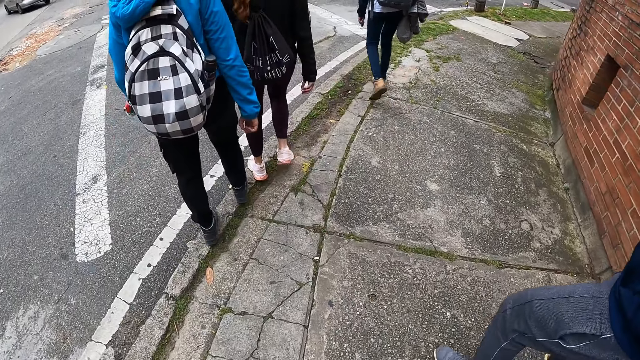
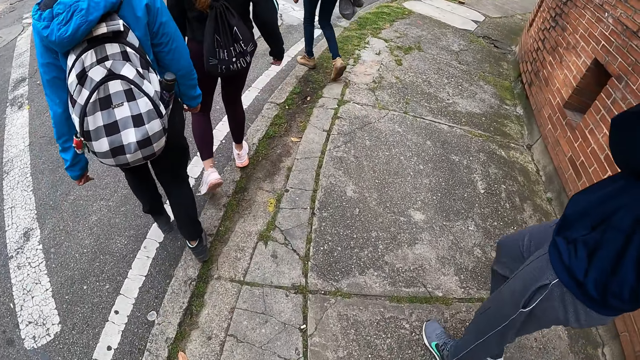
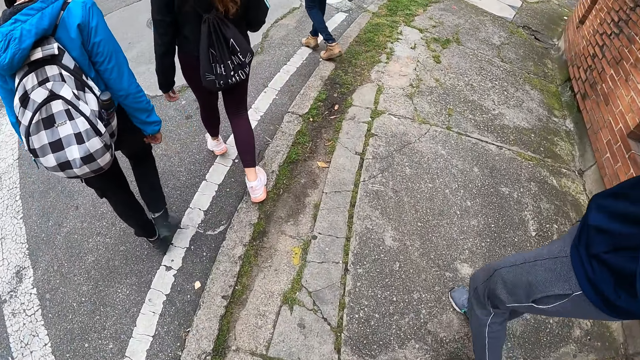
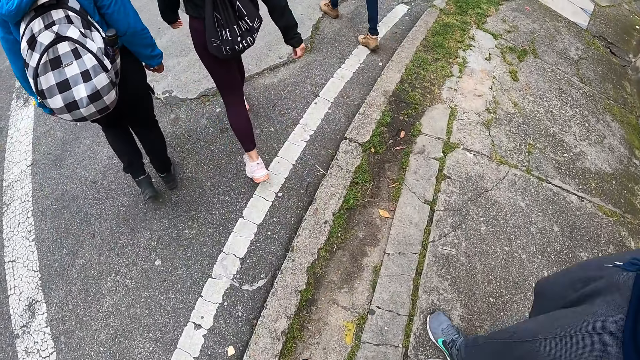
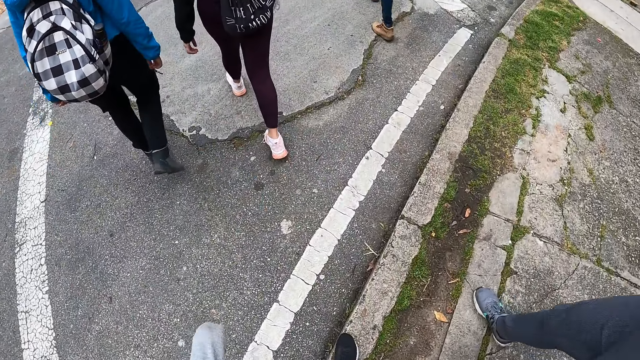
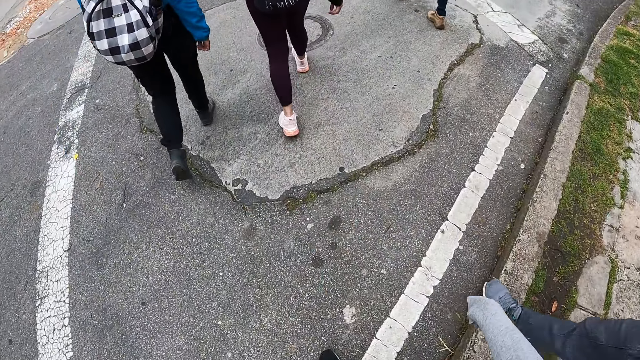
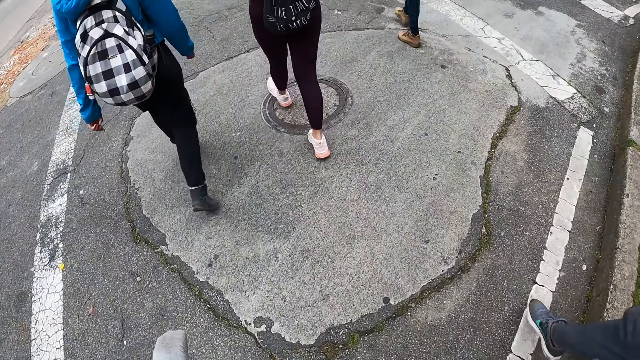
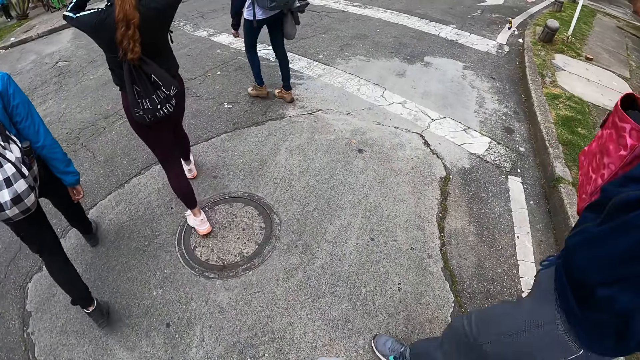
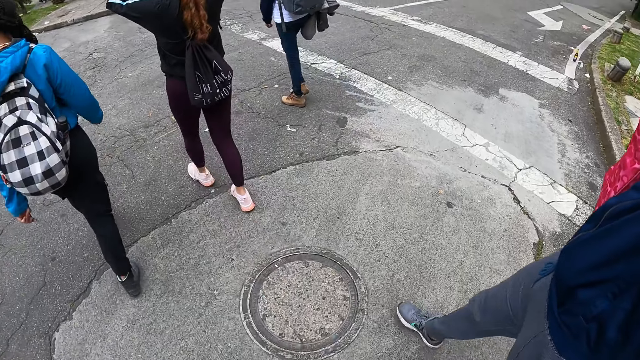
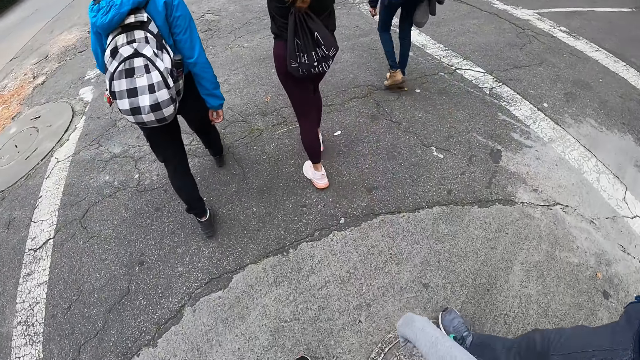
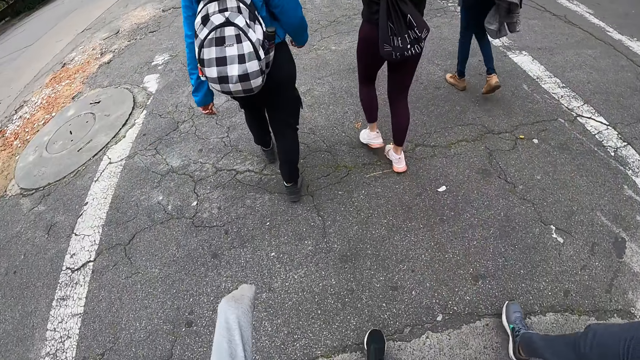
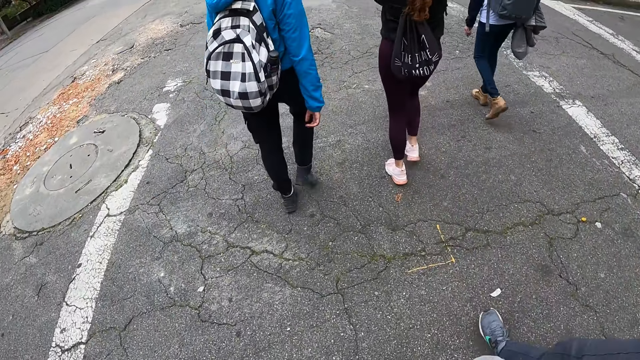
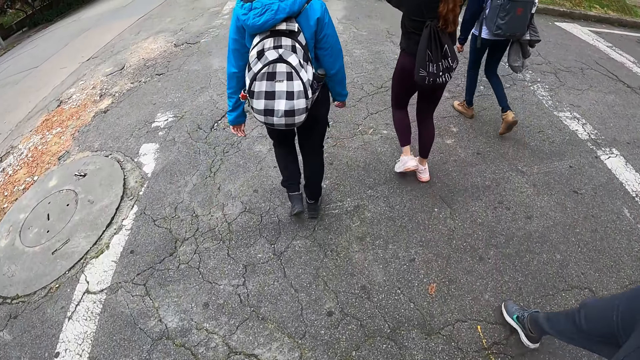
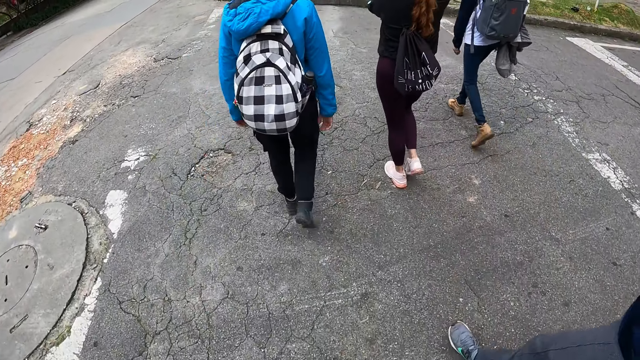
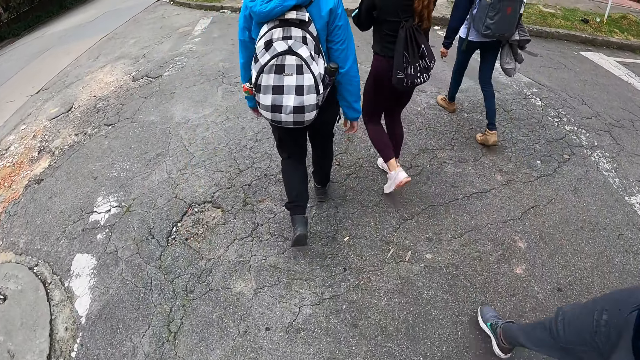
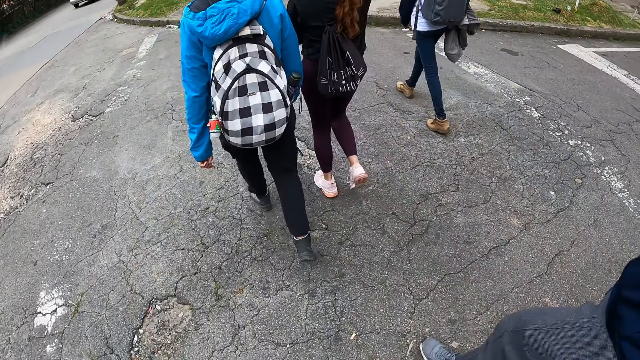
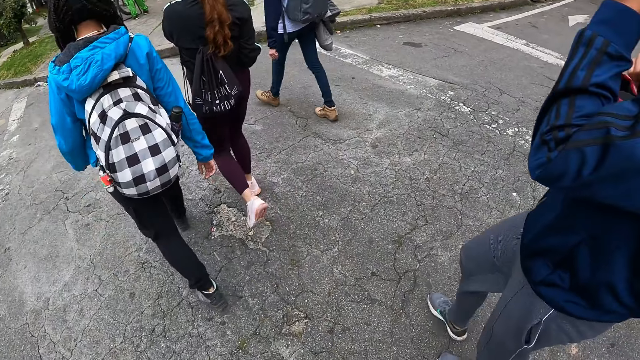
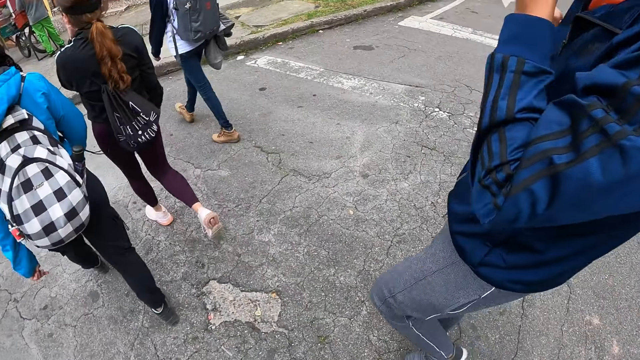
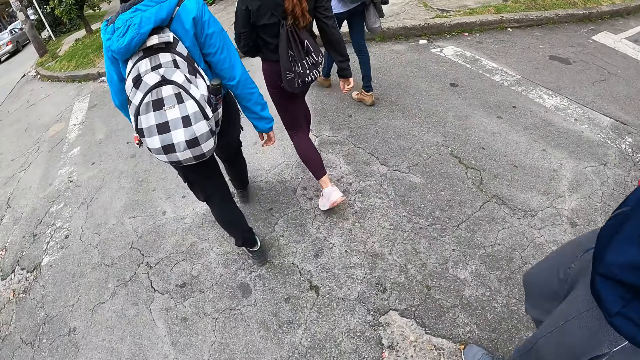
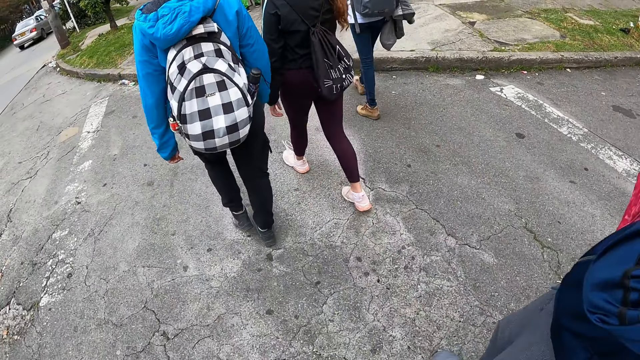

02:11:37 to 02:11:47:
The camera wearer walks on the street.

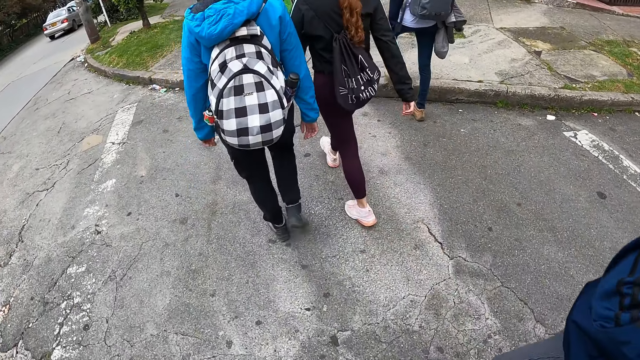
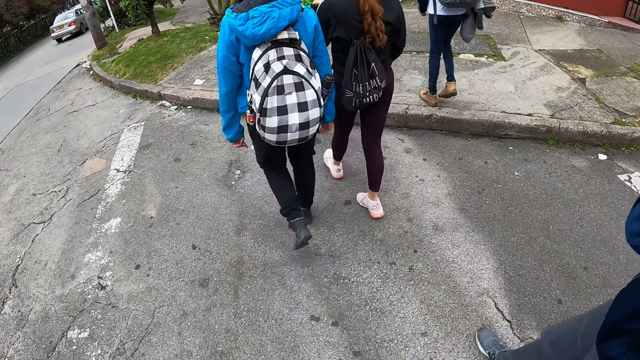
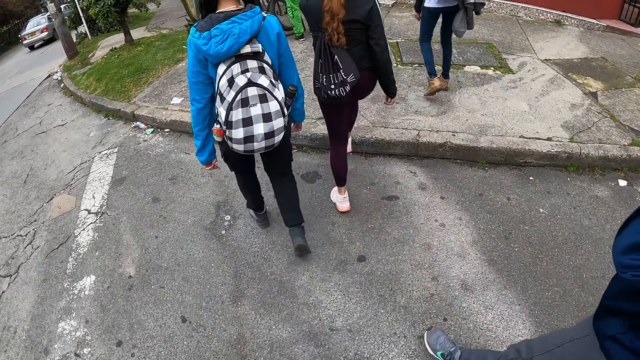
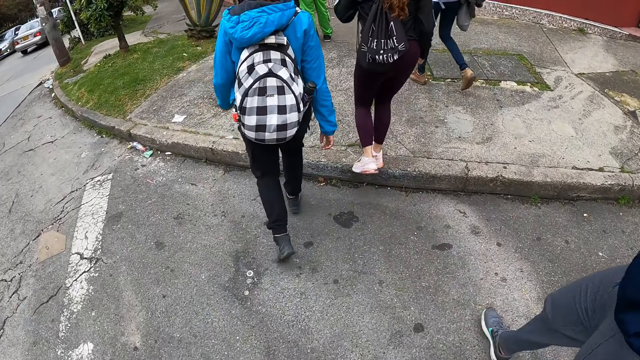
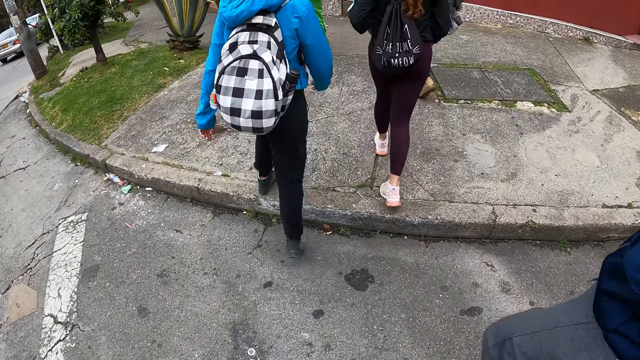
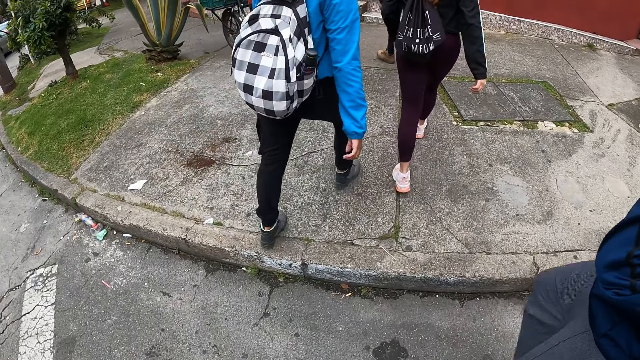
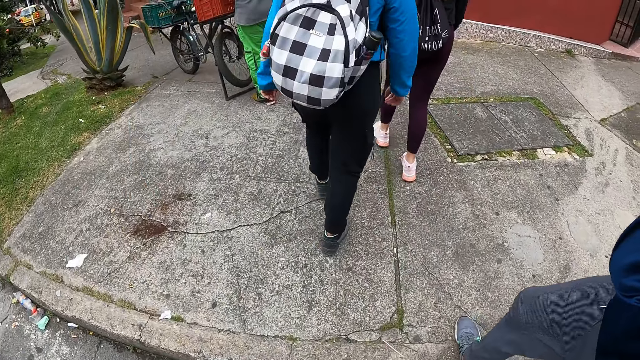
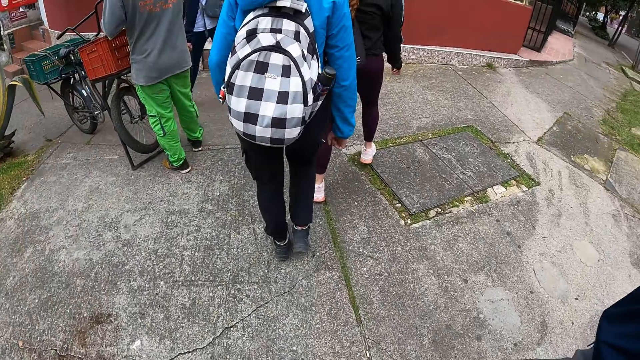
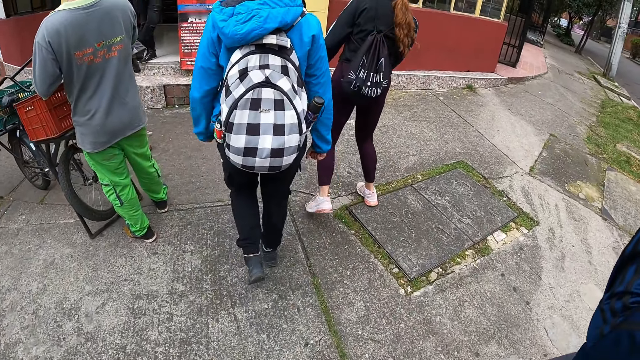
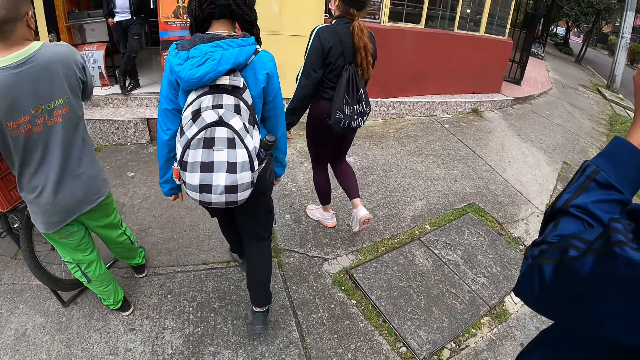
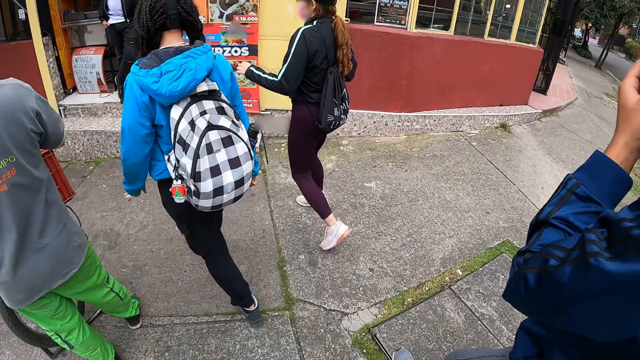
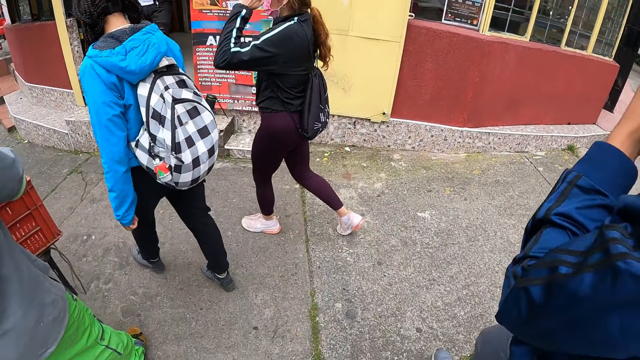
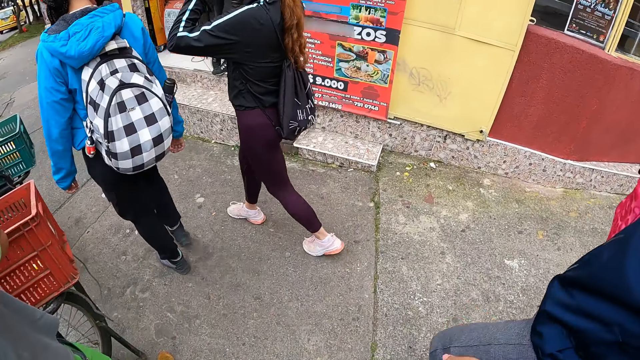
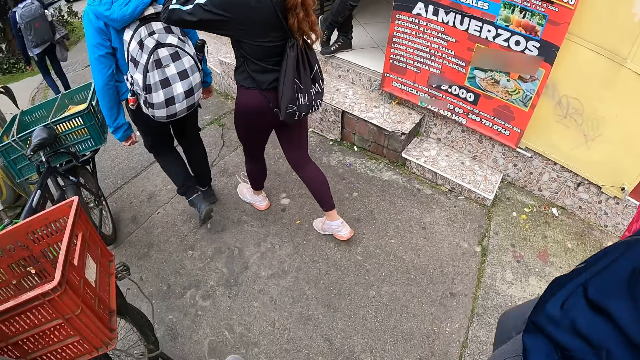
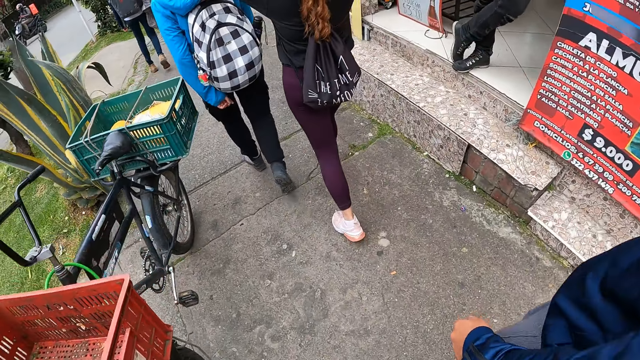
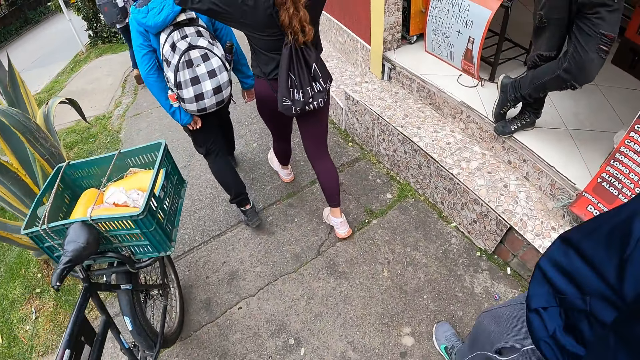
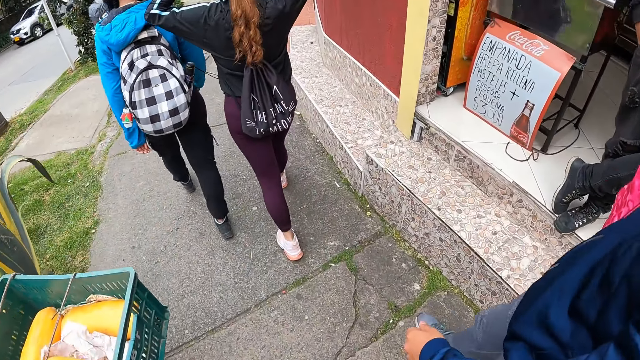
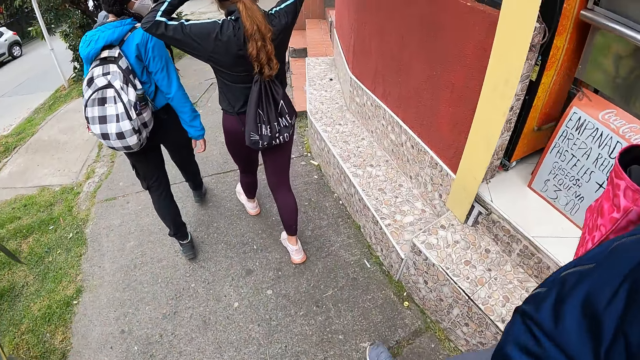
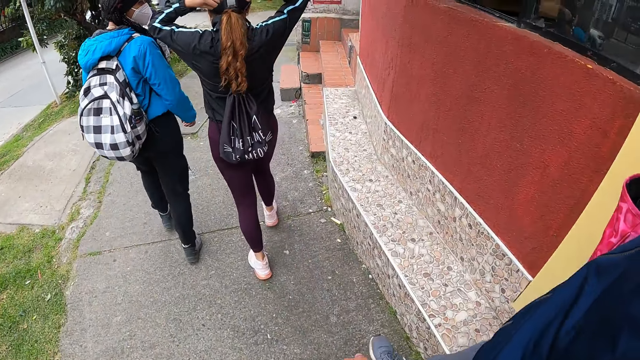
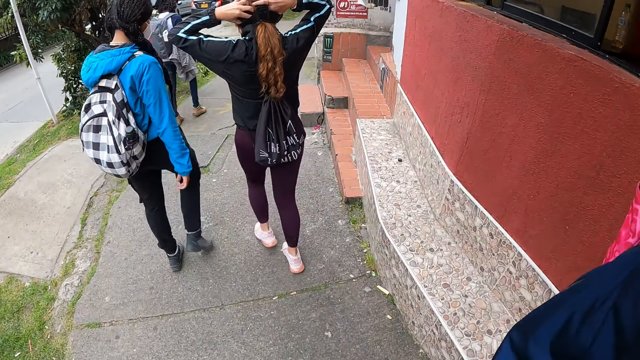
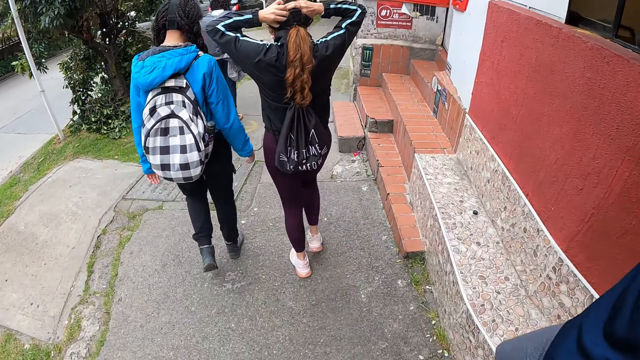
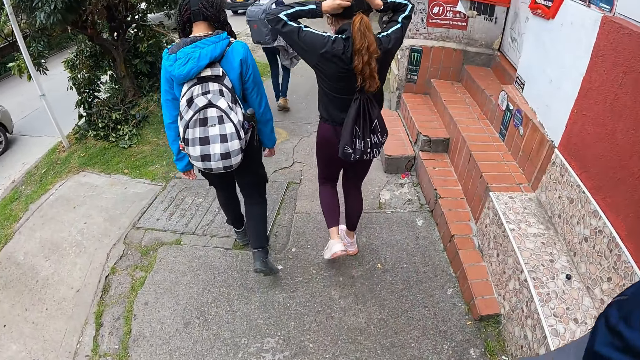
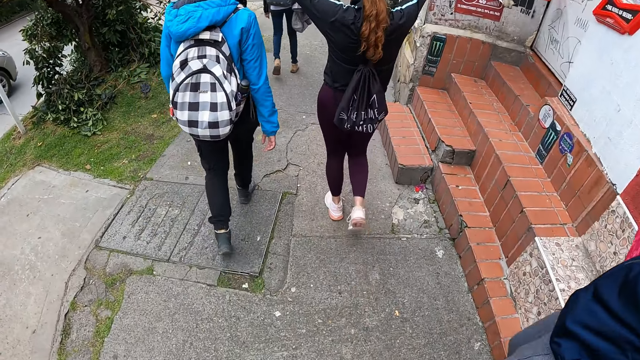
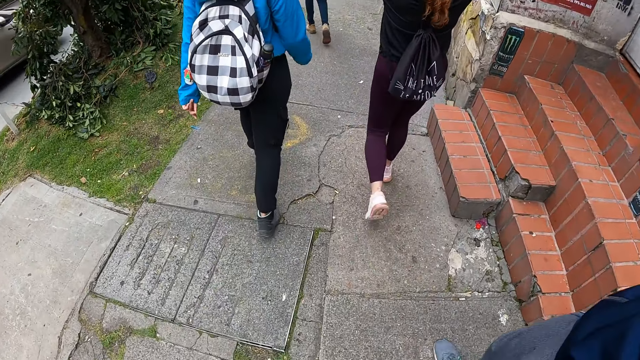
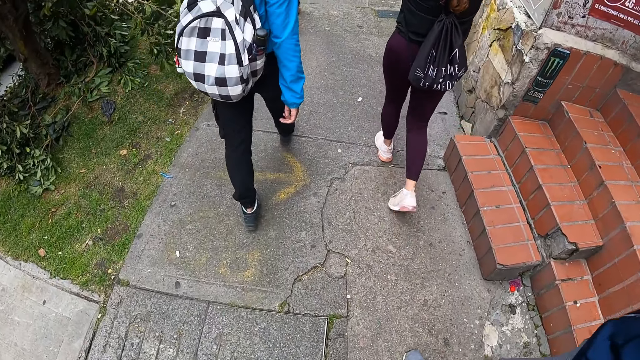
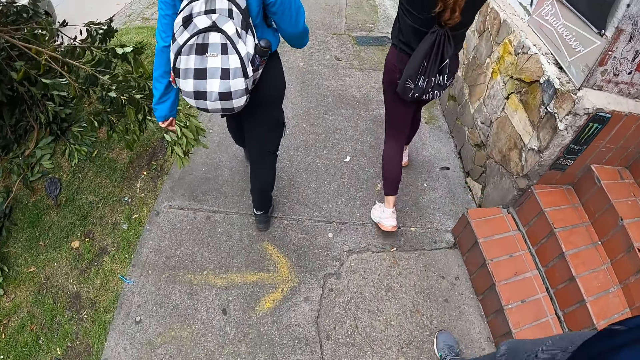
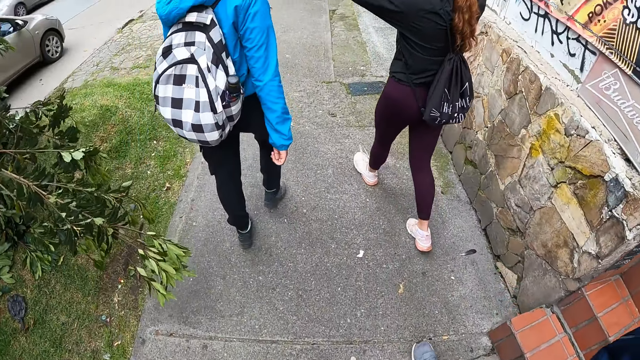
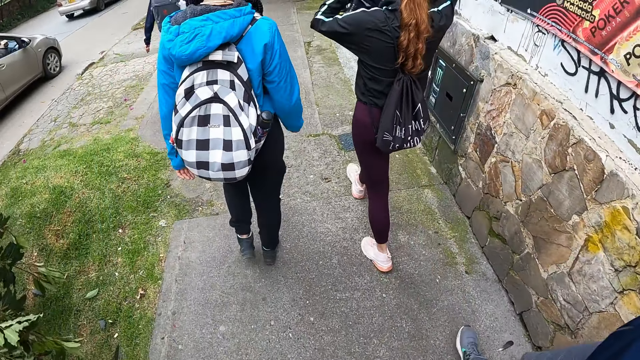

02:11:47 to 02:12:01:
The camera wearer steps onto a sidewalk. The woman raises her hands to her head. The woman interacts with another woman.
